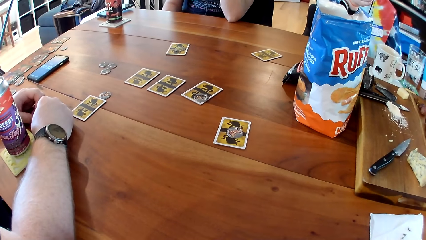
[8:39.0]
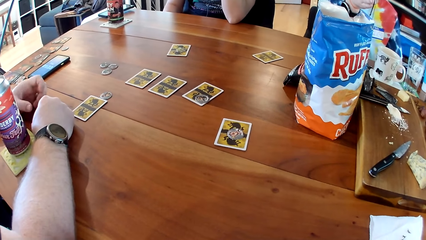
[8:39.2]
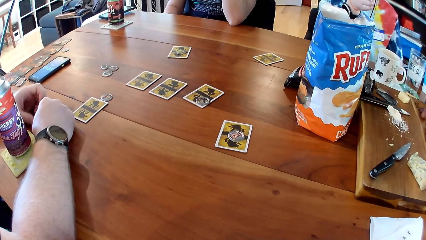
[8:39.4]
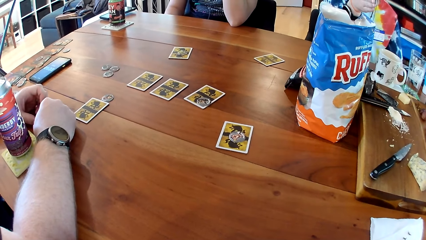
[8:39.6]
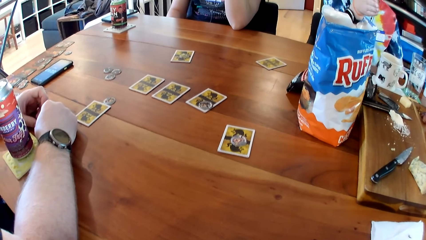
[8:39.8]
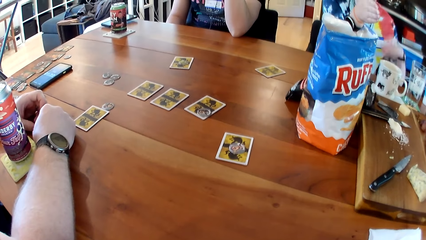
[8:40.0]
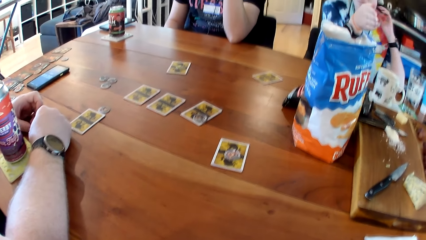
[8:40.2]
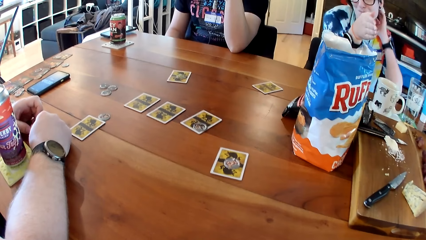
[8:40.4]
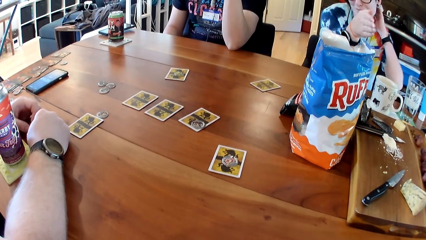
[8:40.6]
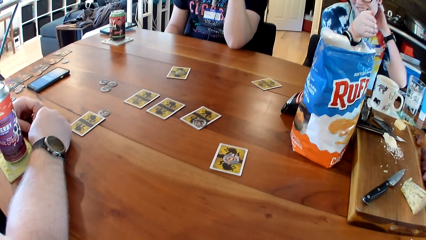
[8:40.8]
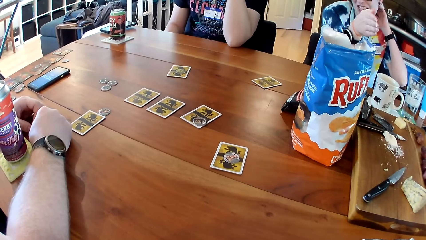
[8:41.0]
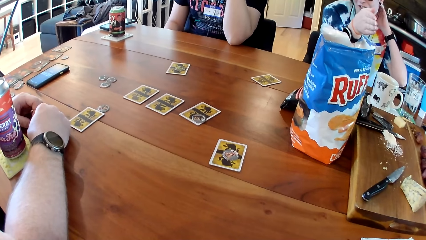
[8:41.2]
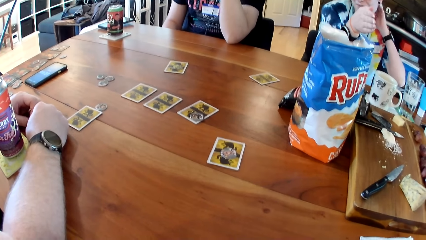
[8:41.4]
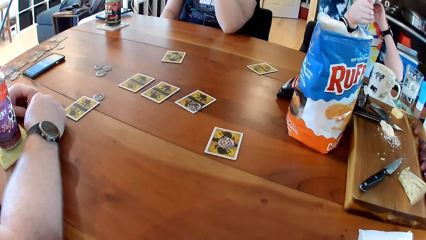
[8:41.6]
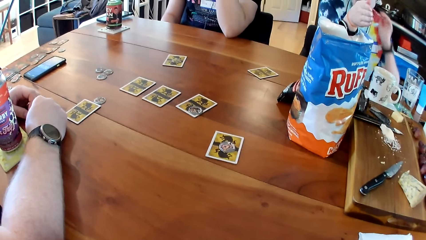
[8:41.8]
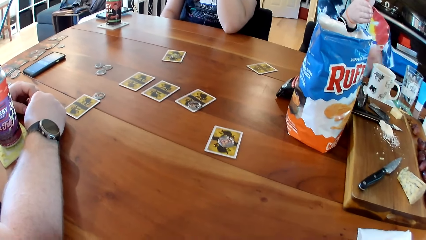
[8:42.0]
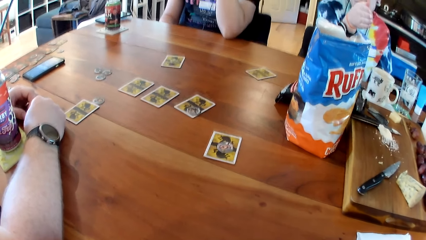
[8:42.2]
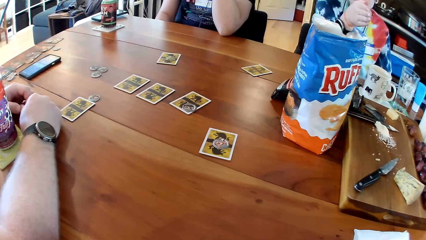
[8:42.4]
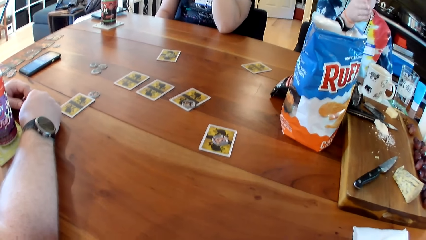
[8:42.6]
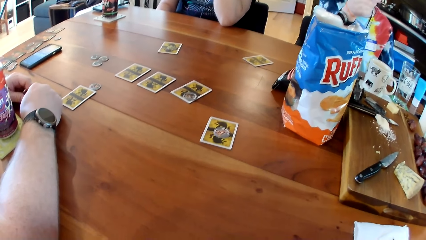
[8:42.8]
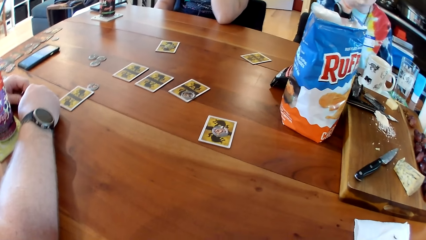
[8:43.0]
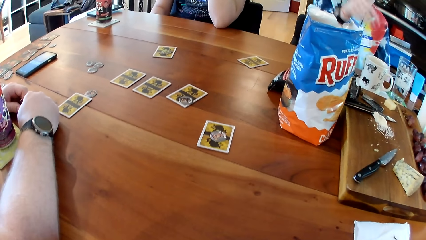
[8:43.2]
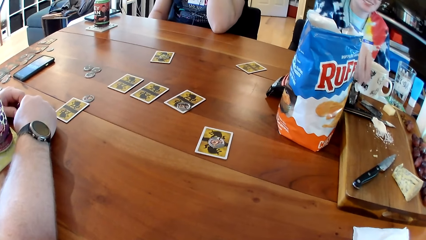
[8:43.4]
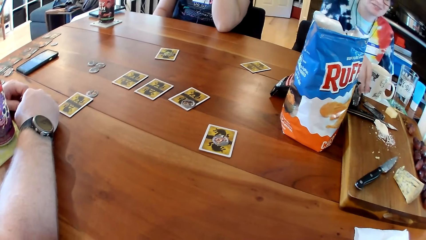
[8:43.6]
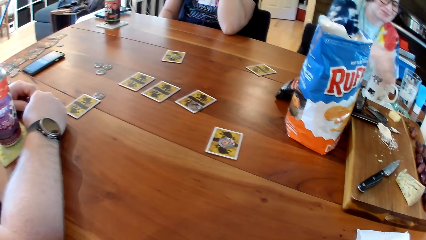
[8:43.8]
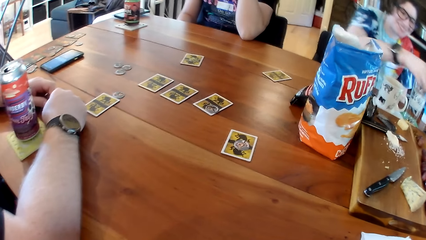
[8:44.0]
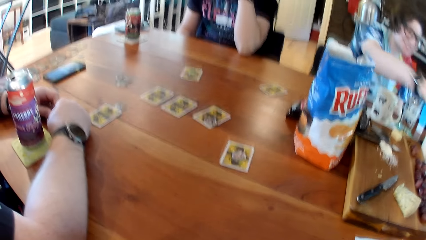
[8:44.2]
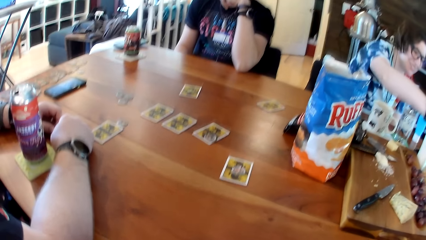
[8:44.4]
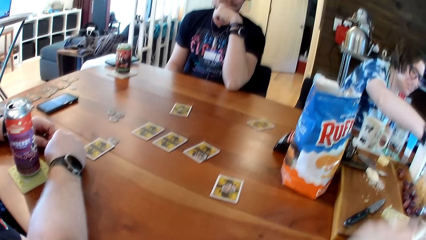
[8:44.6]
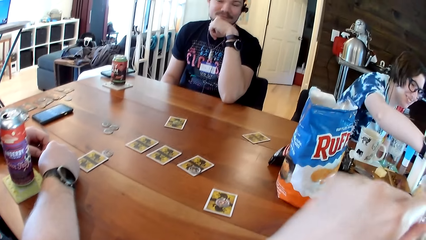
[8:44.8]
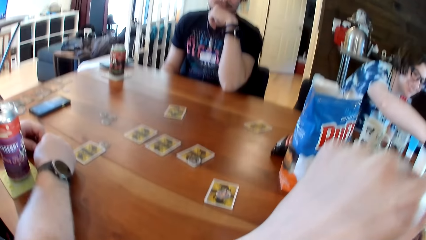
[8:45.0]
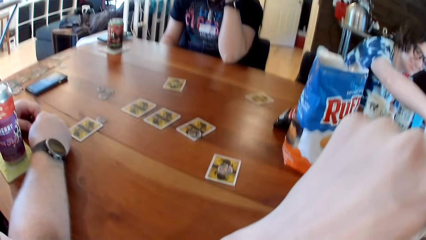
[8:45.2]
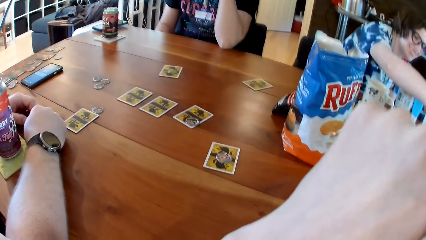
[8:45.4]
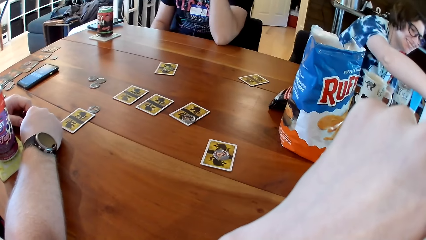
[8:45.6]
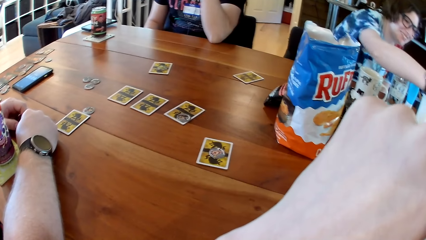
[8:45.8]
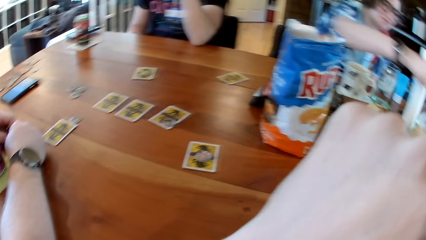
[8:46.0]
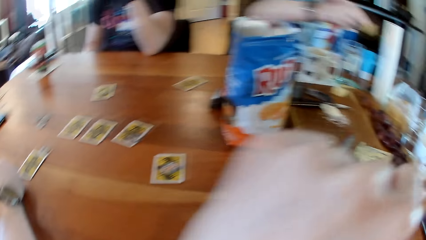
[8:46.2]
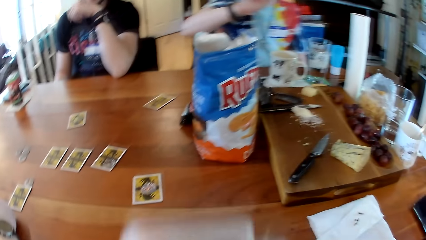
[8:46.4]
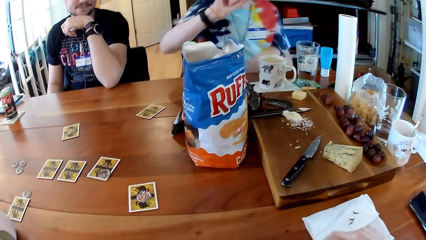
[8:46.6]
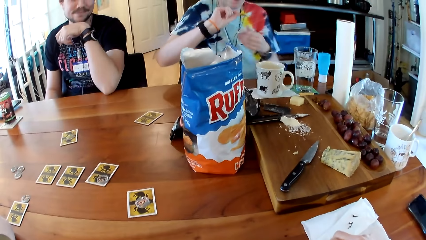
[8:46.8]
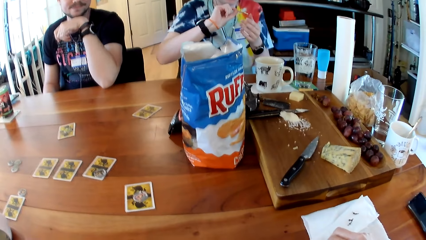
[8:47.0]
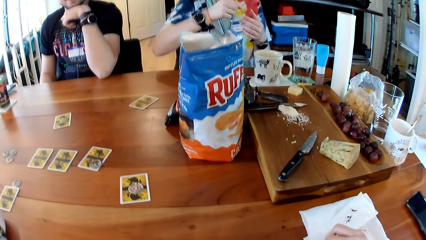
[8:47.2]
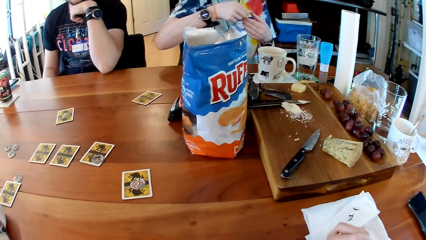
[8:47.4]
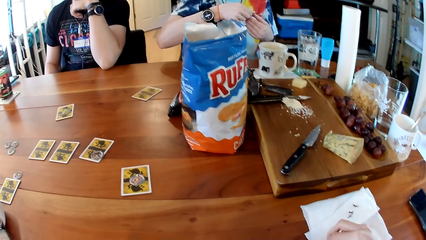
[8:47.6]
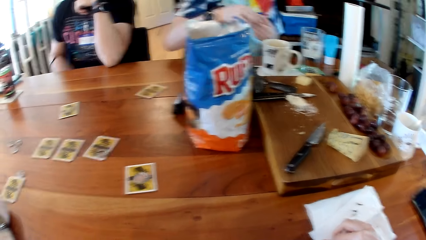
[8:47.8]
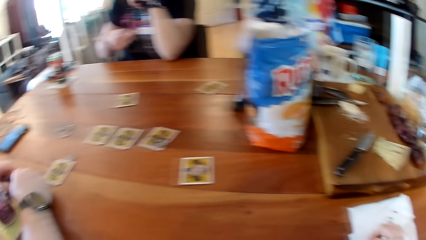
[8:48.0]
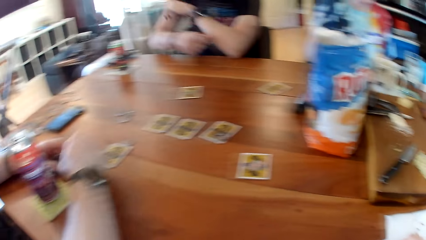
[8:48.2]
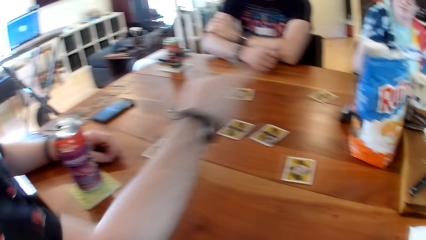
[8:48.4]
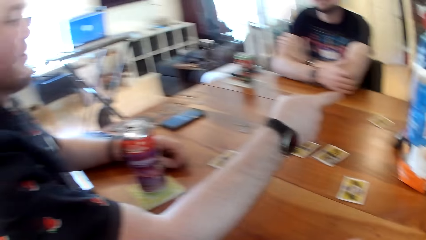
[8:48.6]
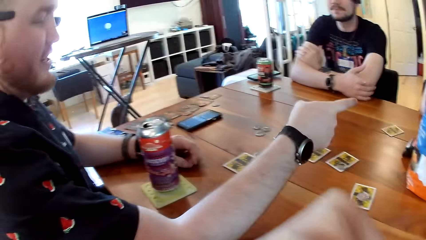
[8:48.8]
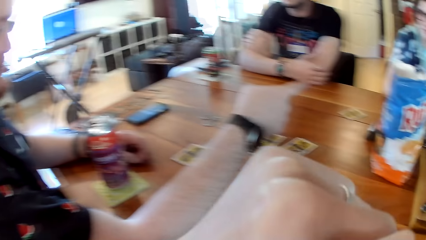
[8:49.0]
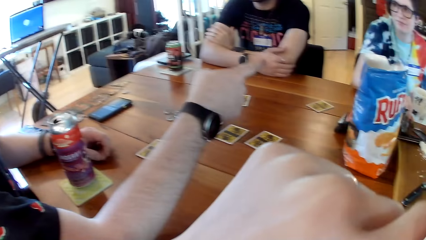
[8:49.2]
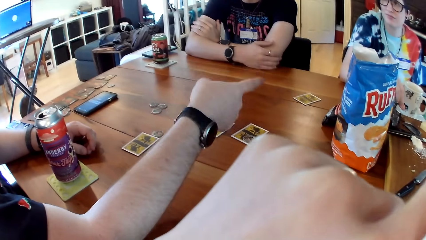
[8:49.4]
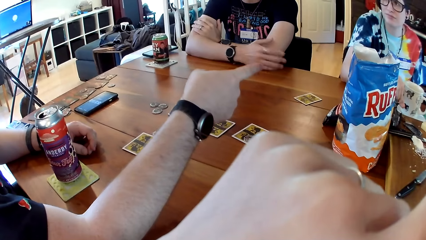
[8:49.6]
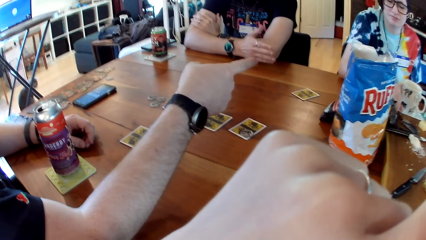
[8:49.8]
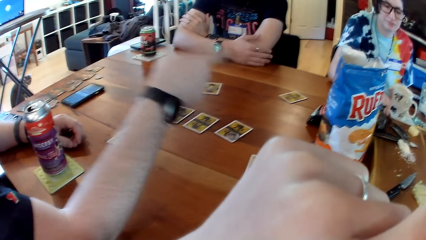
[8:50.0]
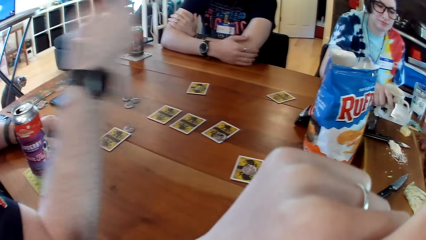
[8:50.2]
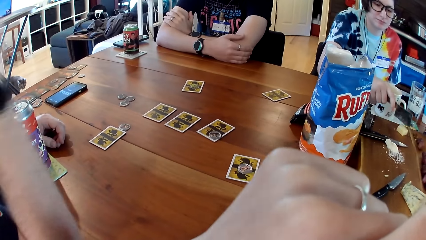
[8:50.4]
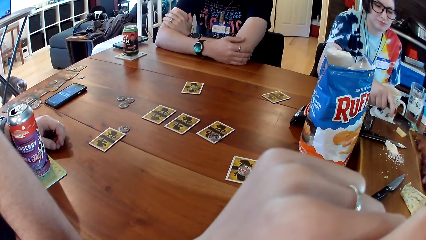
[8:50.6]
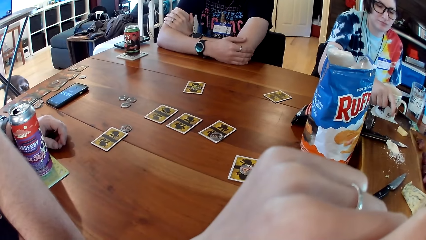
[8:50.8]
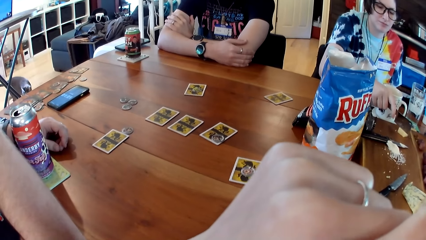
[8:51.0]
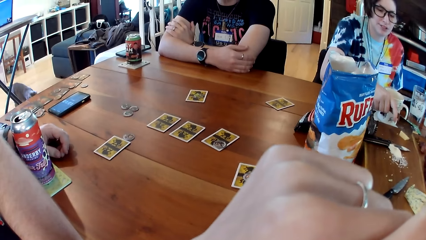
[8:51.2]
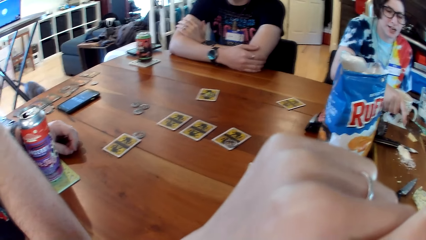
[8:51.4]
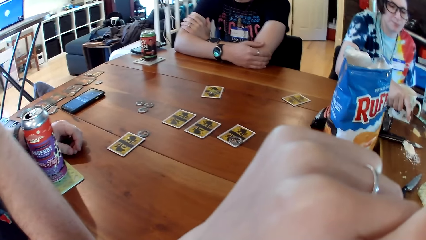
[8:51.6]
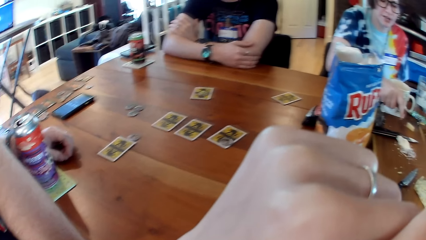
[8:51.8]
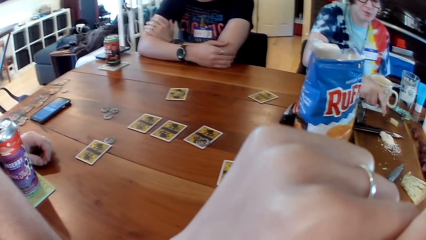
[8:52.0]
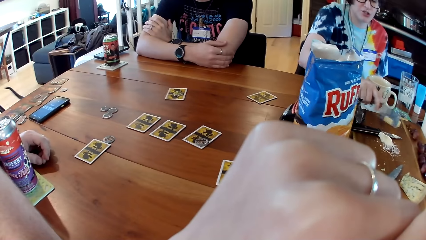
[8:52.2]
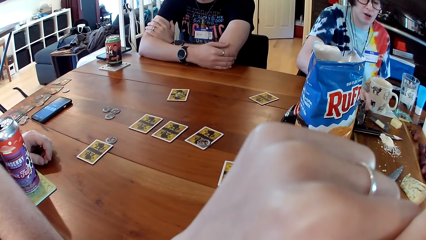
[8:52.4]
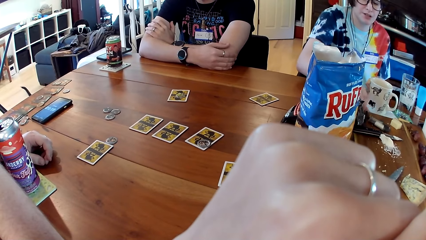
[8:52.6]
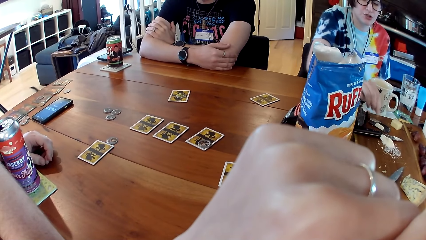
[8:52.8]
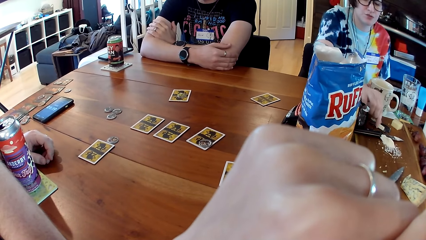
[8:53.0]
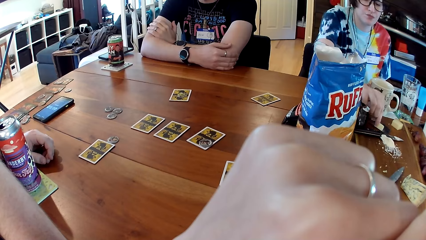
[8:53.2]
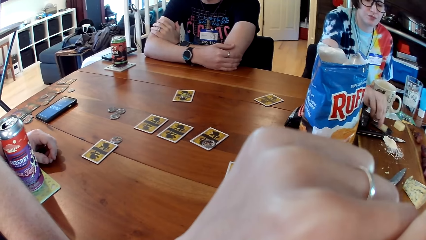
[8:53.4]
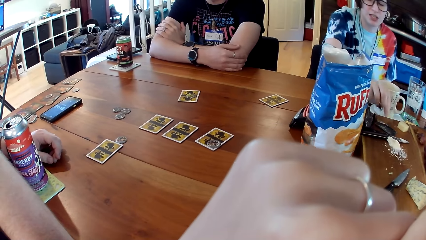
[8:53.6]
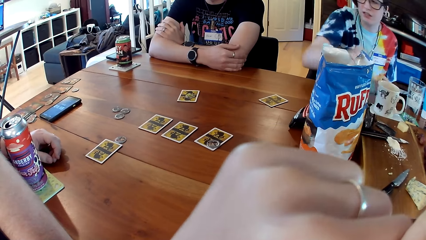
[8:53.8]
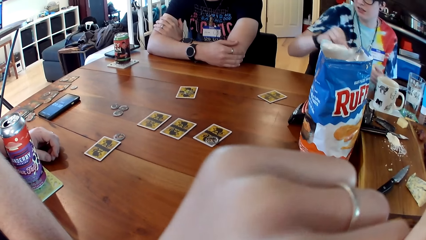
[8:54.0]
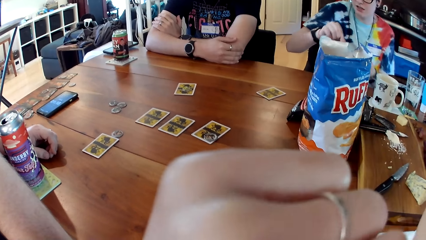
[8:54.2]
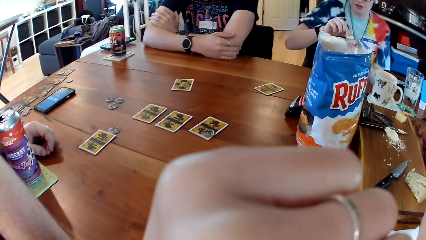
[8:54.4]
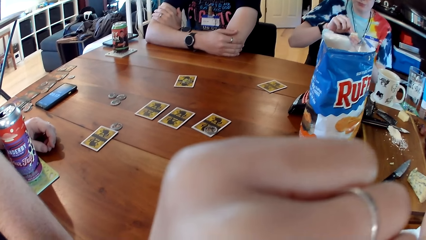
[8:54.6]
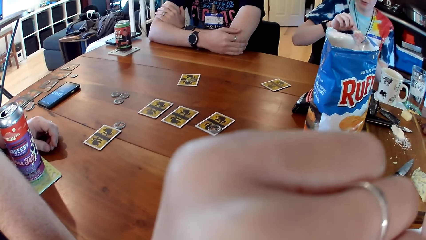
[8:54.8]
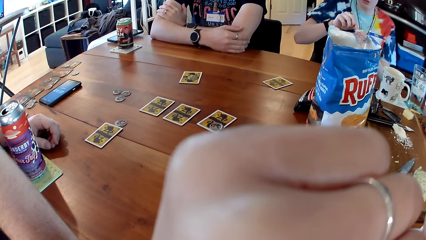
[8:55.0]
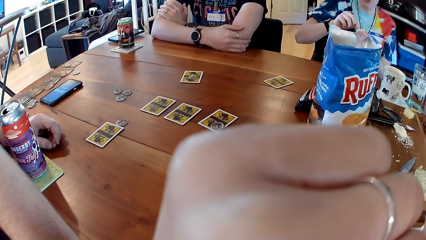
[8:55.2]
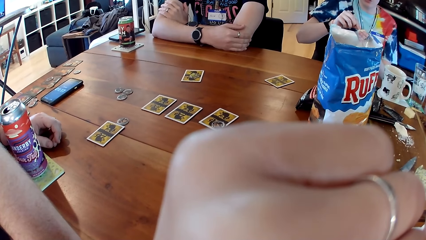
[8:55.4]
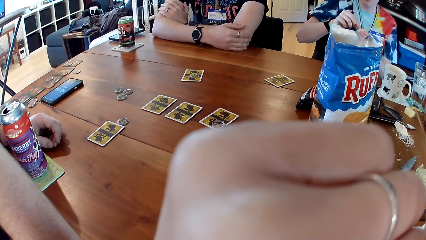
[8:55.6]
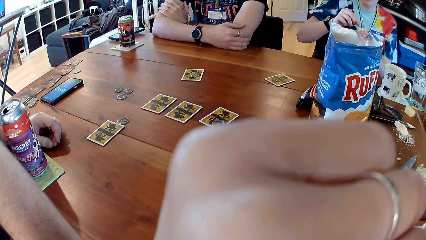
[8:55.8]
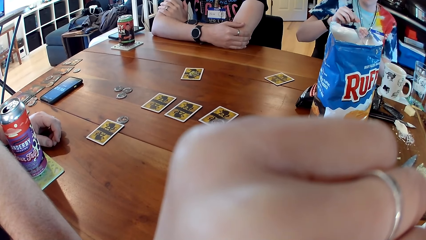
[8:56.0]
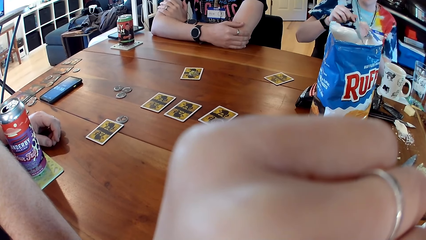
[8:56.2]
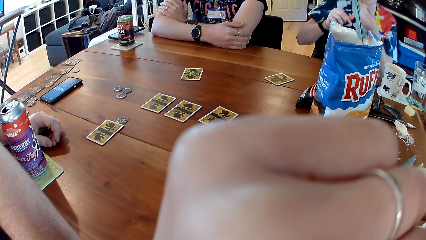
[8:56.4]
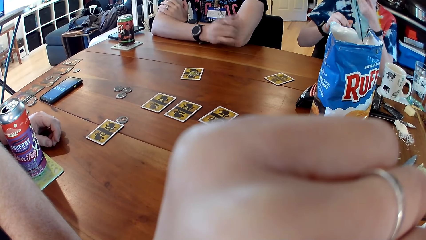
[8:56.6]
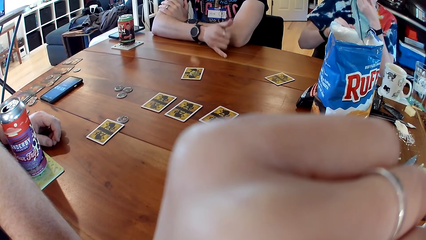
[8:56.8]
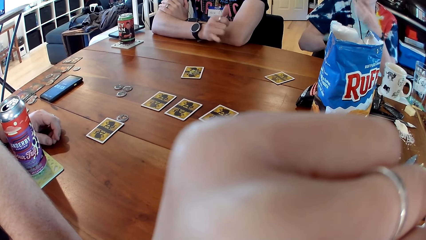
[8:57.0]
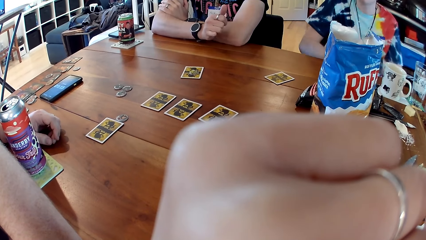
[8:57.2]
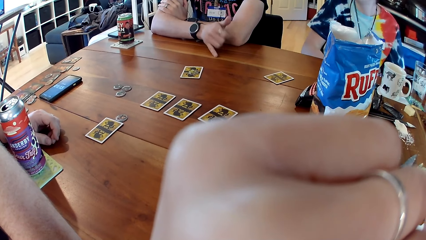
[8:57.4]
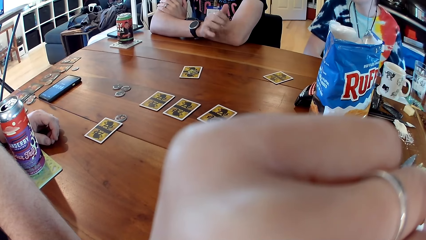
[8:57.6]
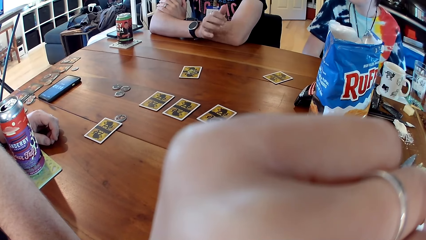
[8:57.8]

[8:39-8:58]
The camera wearer puts his hand in front. A woman passes a cracker from her right hand to her left hand. The woman picks up the cheese cleaver from the board with her right hand and cuts the cheese with the cheese cleaver in her right hand. The woman drops the cheese cleaver on the board with her right hand and picks some cheese from the cheese cleaver with her right hand. The woman drops the cheese on the cracker in her left hand with her right hand and eats the cracker in her left hand.
